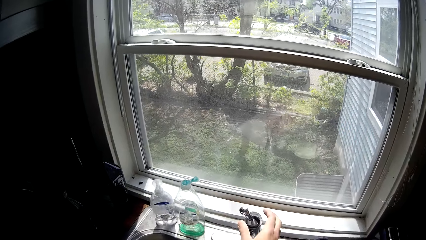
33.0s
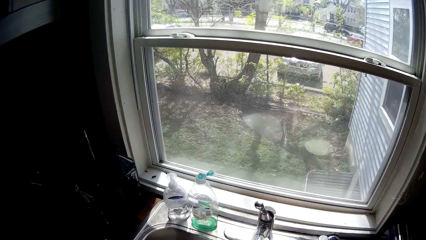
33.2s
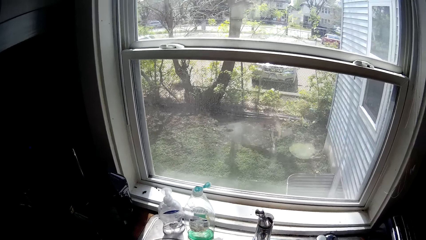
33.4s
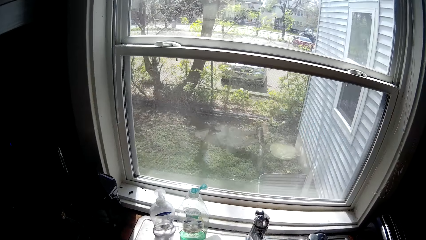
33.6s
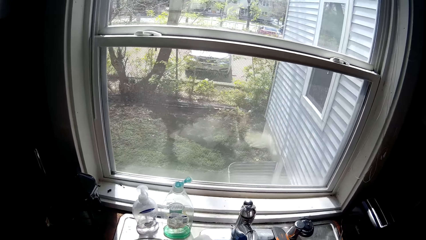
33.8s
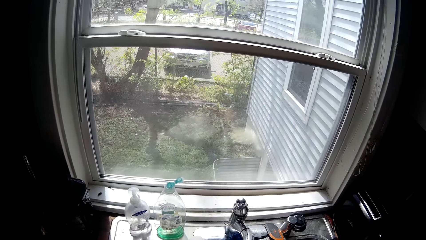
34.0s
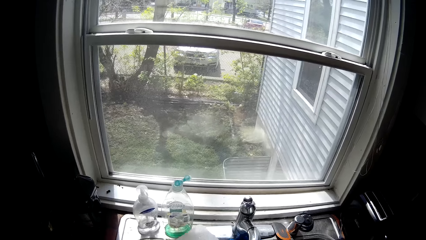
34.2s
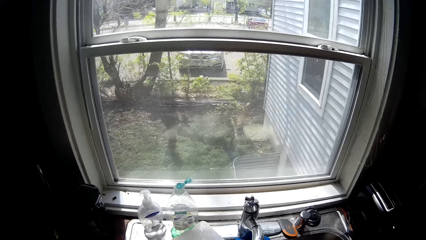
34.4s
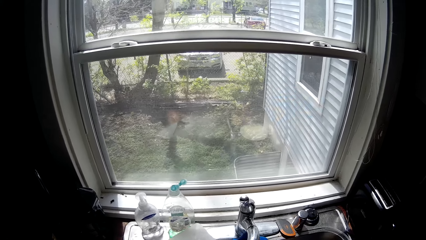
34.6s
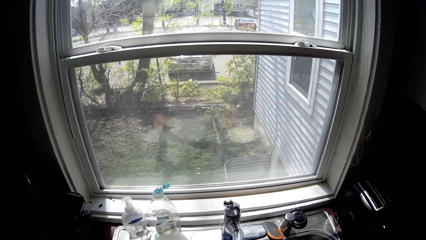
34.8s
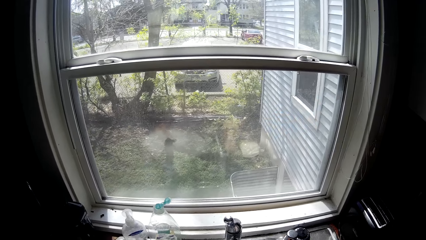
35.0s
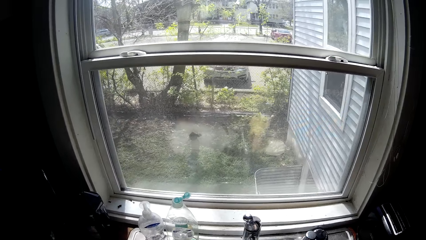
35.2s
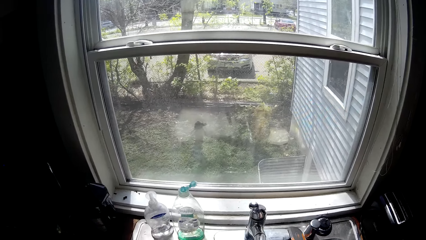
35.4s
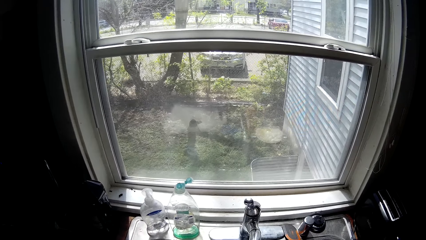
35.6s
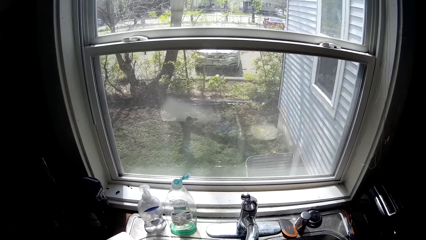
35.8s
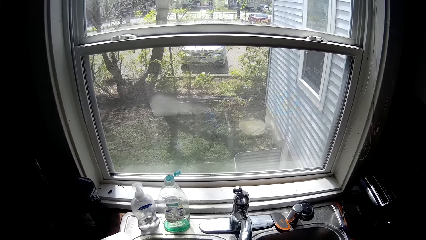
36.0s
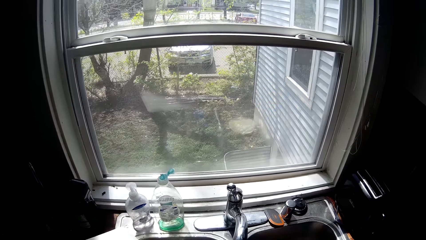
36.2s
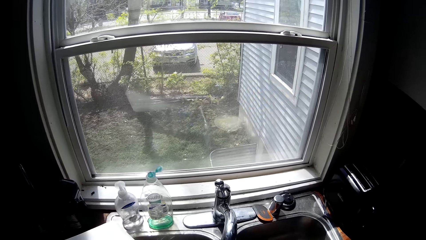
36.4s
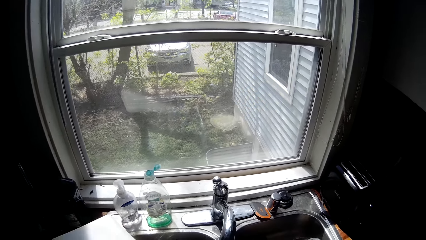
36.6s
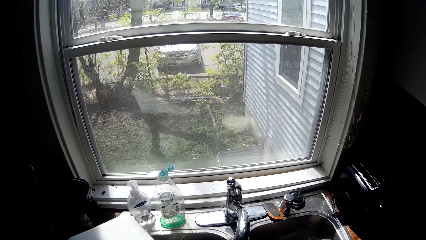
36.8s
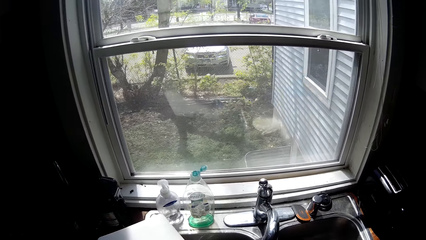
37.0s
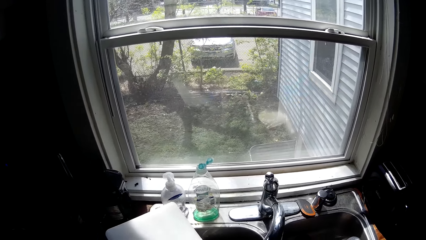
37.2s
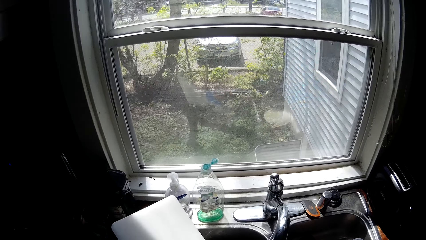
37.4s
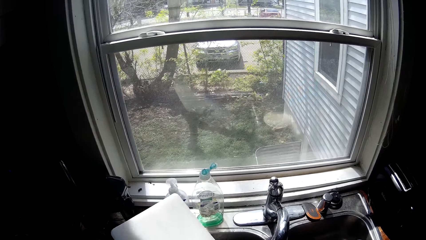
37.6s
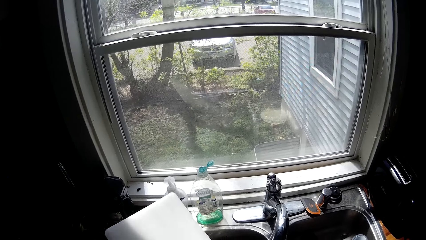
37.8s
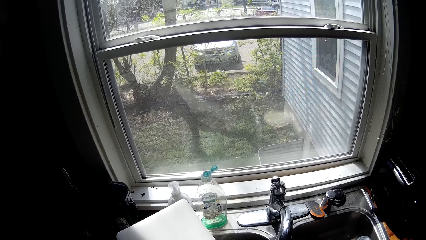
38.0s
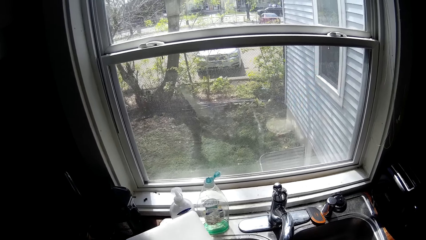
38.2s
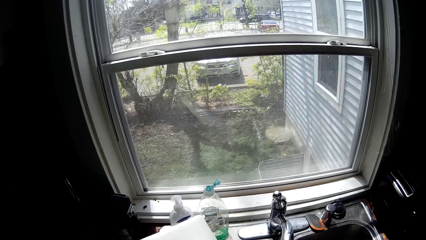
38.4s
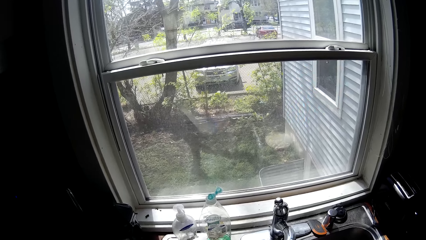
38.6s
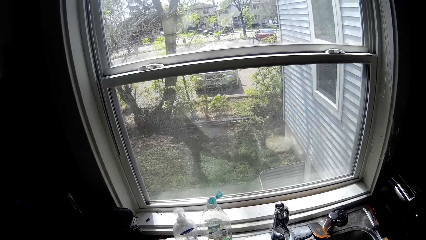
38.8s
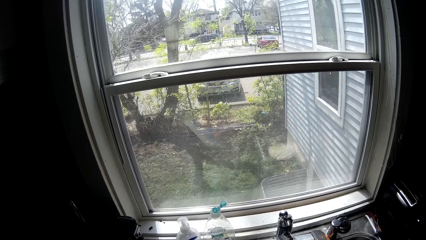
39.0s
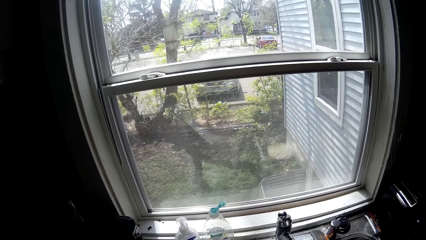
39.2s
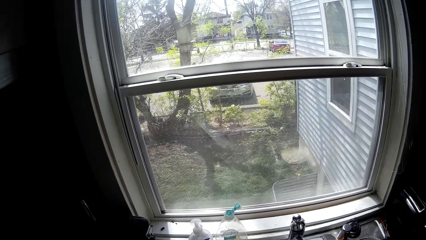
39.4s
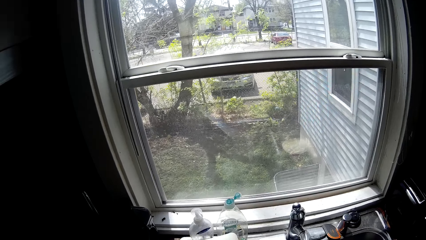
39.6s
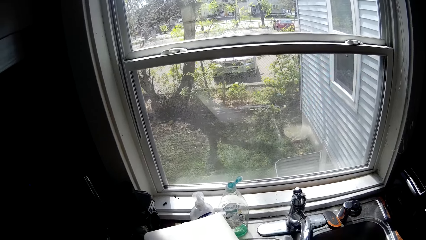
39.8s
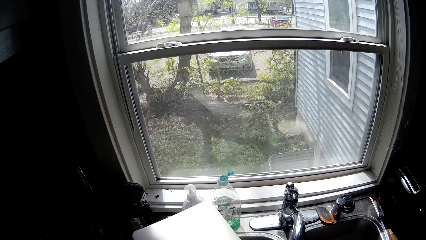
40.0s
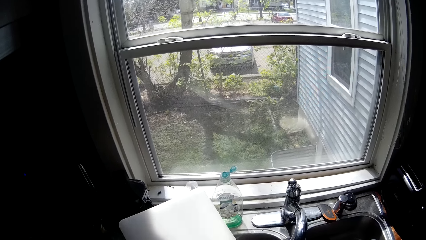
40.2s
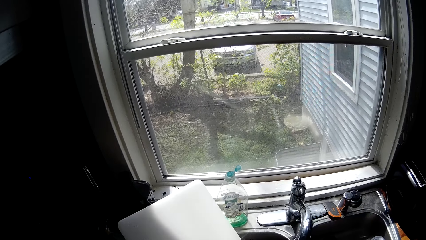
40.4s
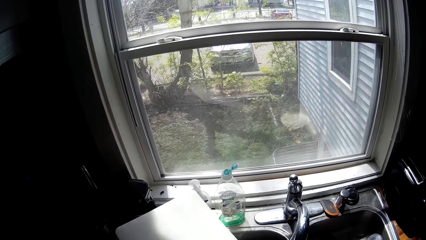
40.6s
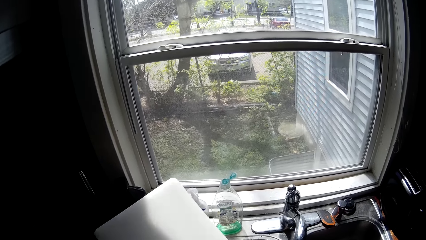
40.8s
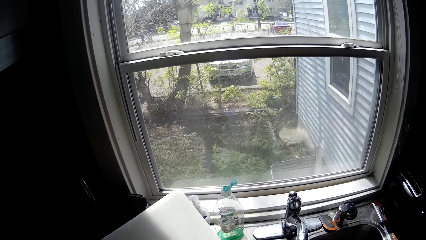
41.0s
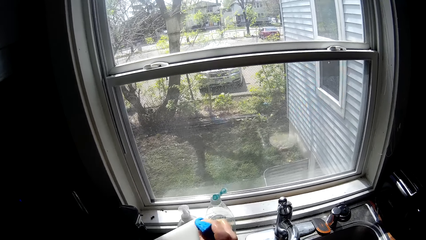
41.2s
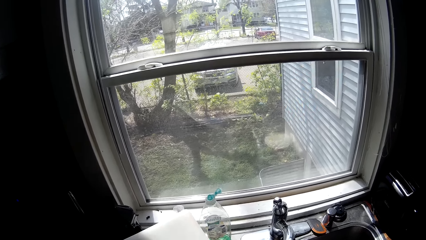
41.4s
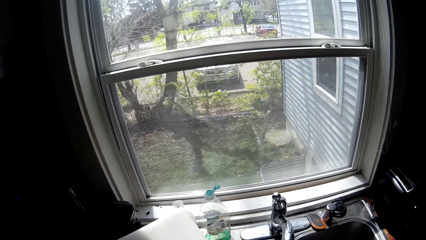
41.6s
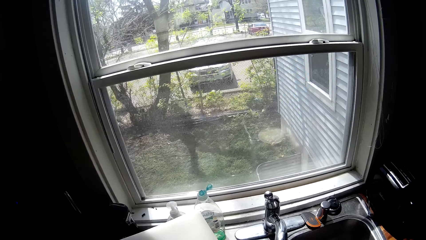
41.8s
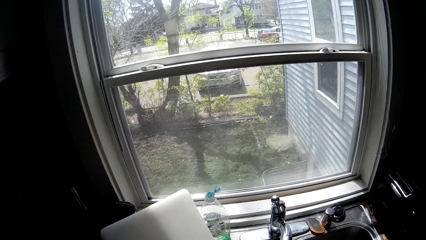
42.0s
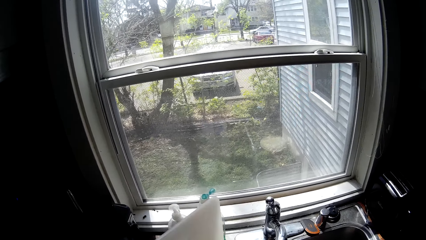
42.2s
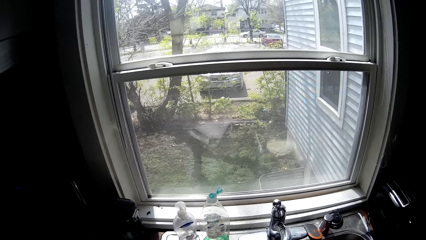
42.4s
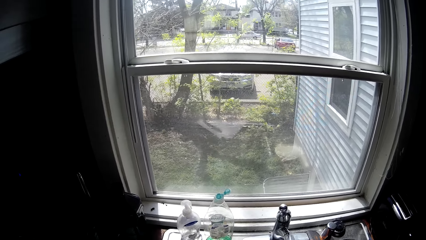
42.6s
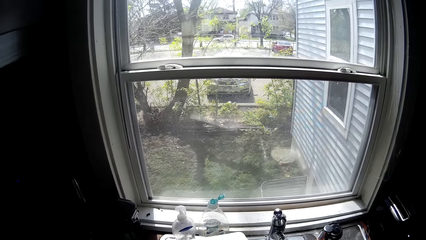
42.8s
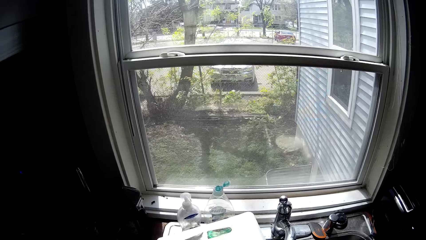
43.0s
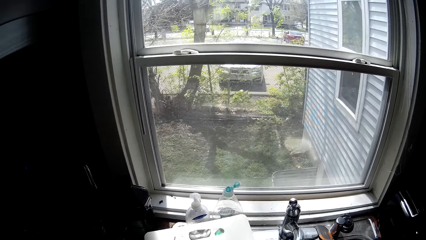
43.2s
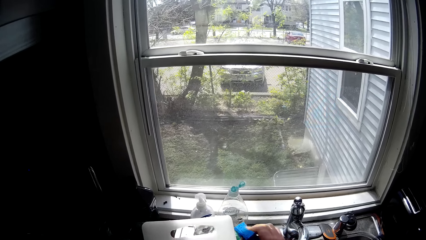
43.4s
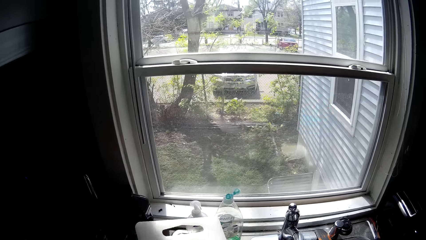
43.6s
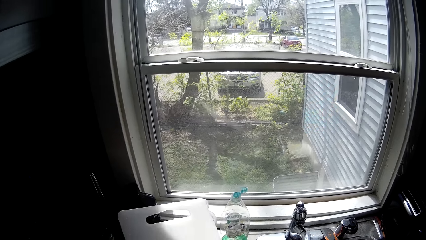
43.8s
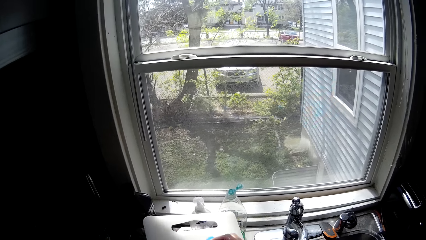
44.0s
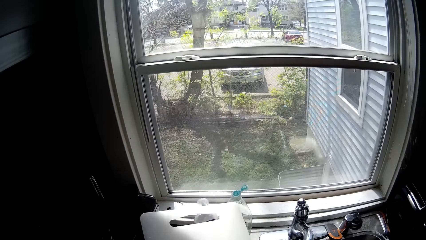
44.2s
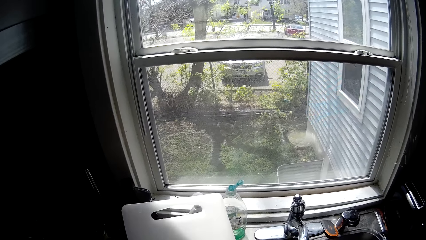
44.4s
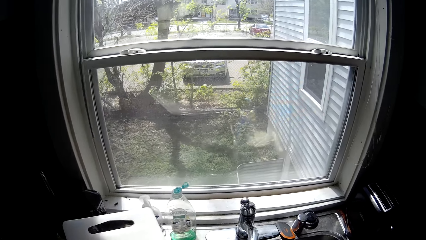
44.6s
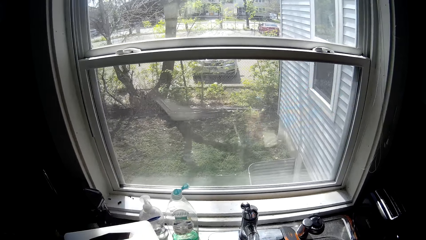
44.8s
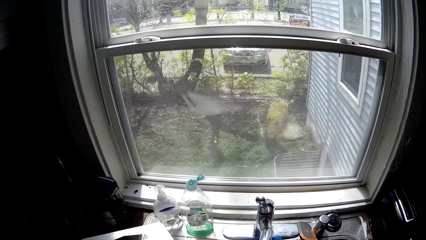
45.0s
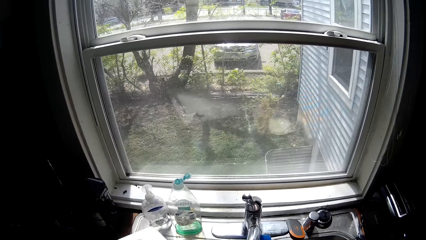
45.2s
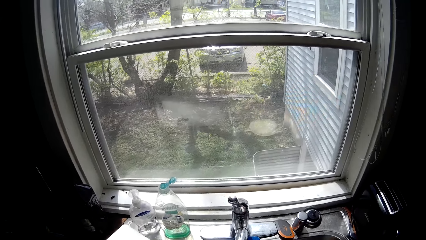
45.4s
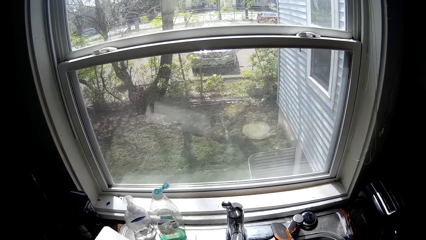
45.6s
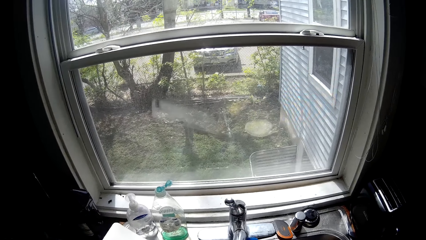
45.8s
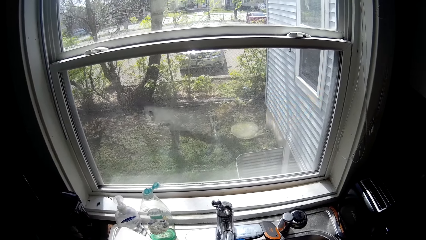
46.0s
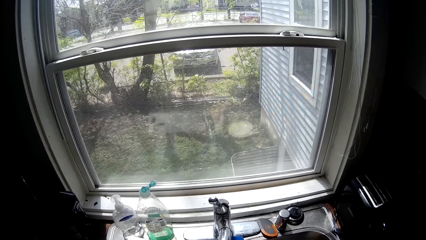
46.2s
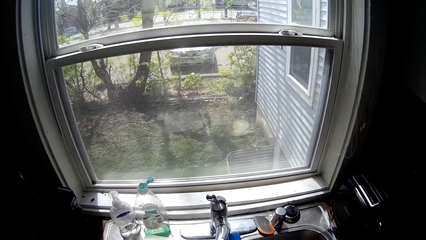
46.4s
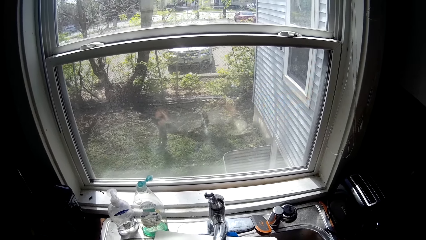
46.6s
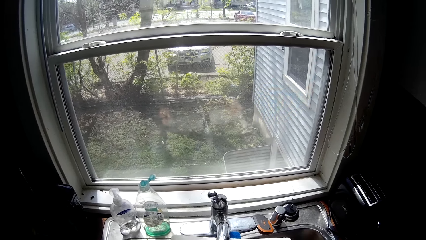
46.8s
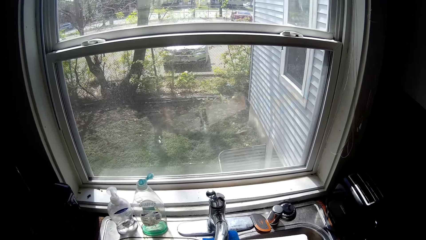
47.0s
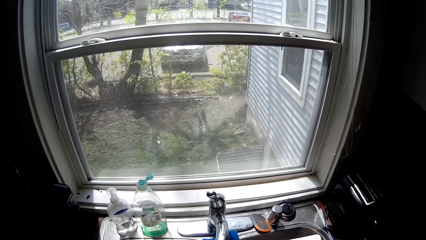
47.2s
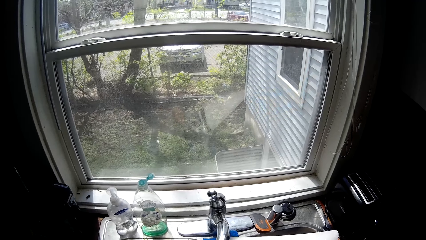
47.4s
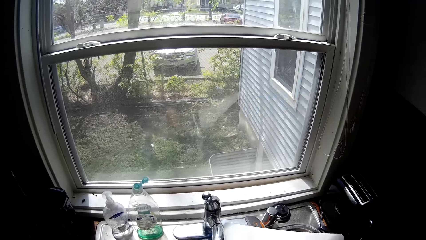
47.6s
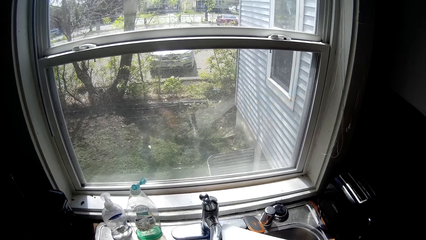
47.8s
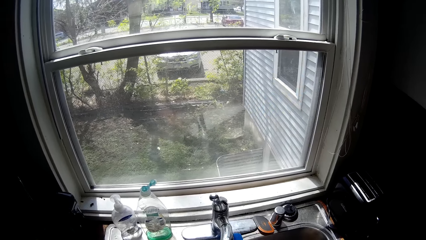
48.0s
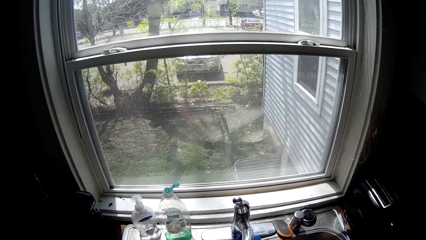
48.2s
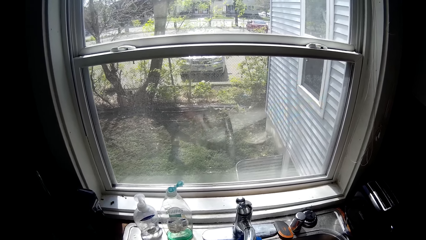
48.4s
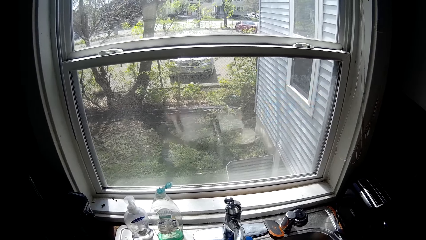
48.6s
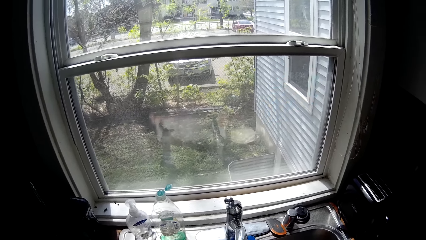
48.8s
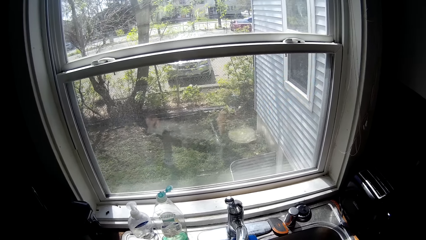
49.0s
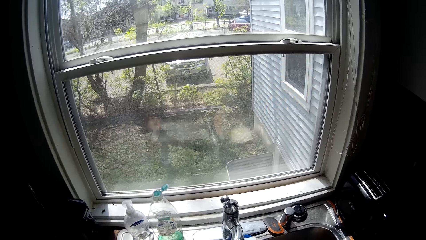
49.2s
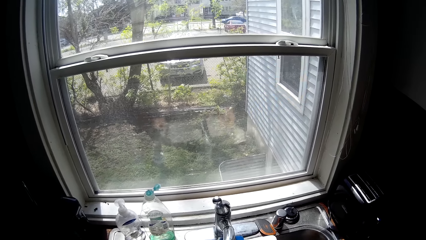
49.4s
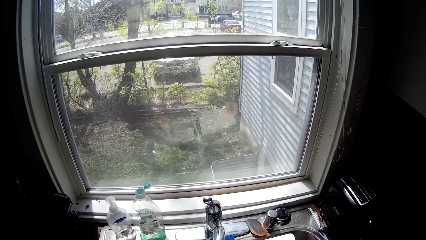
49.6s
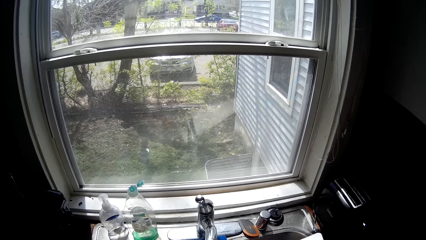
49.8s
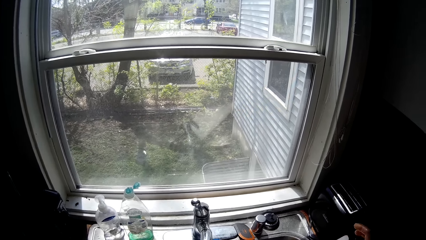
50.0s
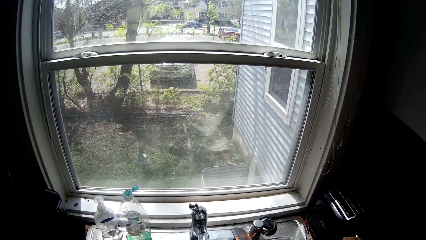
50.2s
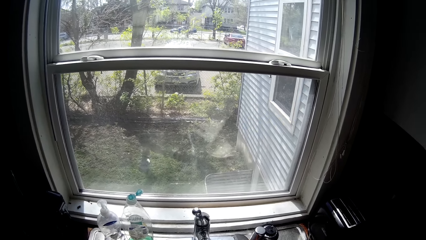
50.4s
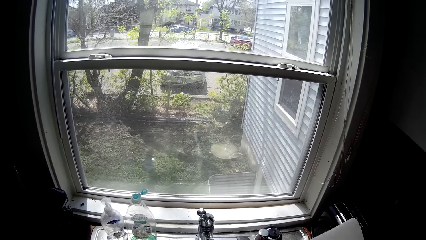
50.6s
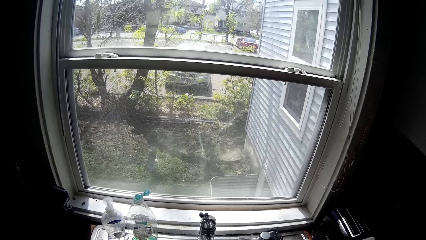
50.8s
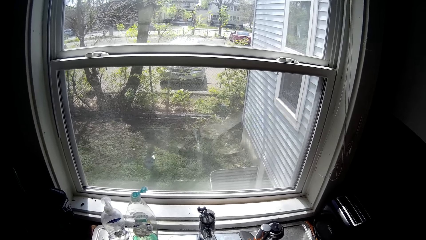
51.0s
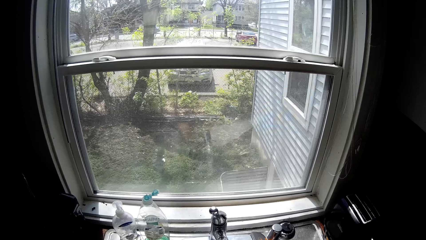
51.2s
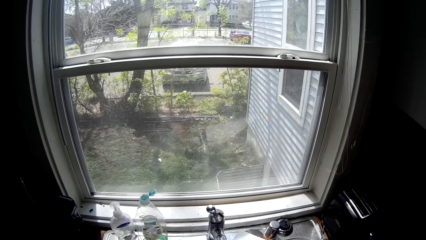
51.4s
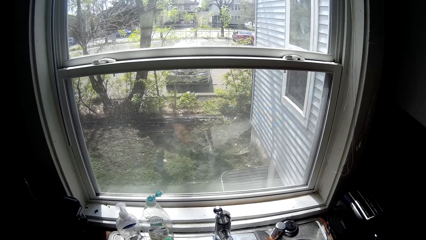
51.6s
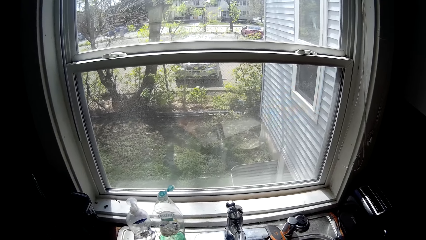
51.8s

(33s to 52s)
The camera wearer turns on a tap on a kitchen sink with her right hand. She rinses a chopping board with water from the tap on the kitchen sink with both hands. She washes the chopping board with a blue foam on her right hand. She rinses the chopping board with water from the tap on the kitchen sink with both hands.
